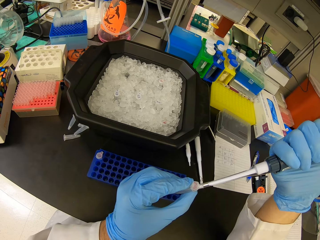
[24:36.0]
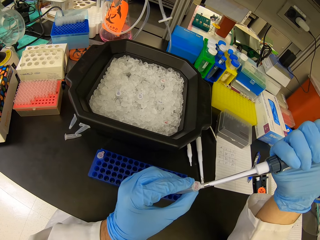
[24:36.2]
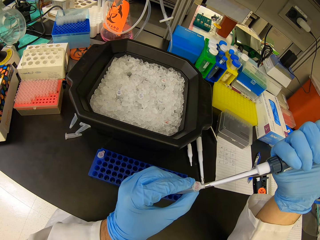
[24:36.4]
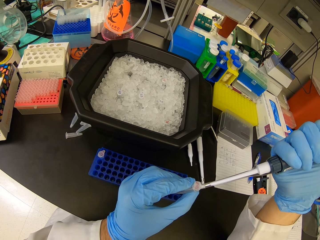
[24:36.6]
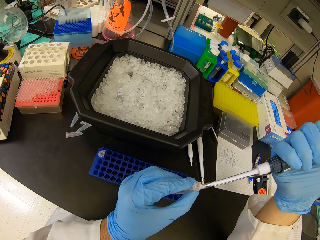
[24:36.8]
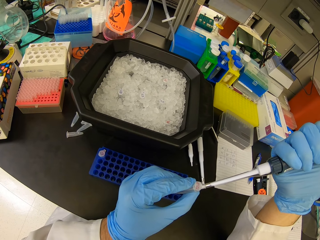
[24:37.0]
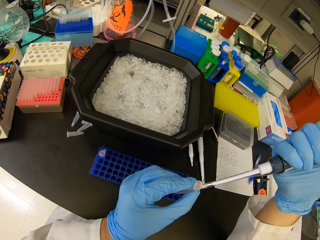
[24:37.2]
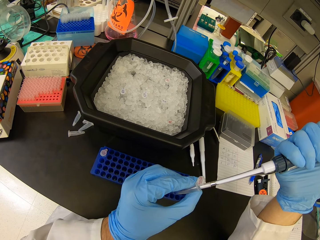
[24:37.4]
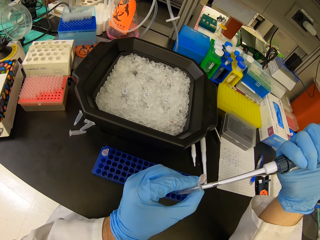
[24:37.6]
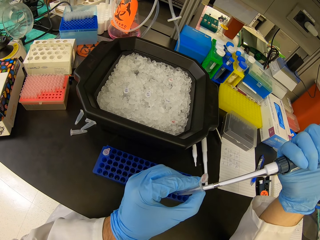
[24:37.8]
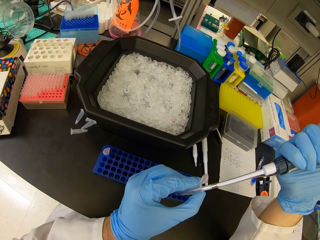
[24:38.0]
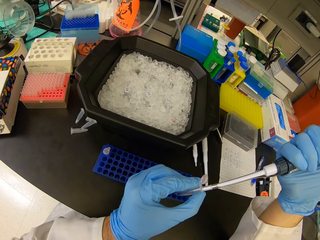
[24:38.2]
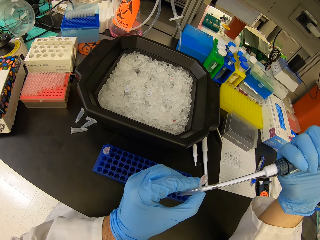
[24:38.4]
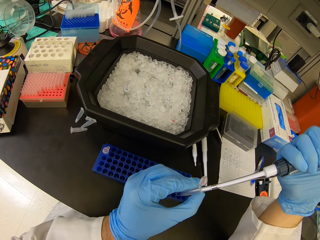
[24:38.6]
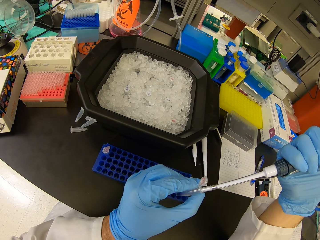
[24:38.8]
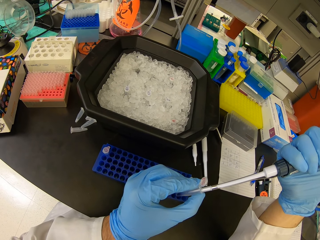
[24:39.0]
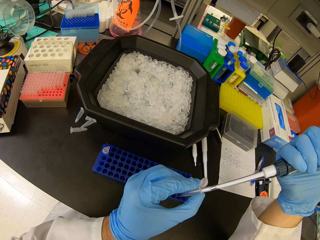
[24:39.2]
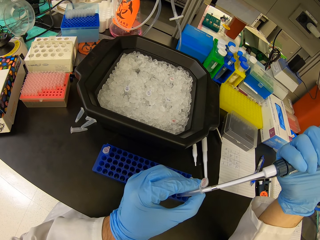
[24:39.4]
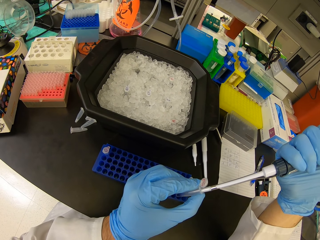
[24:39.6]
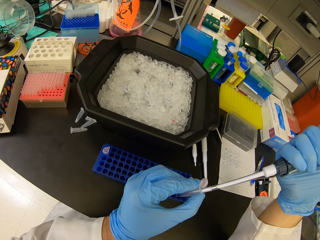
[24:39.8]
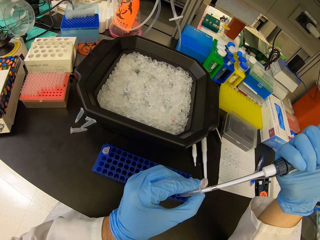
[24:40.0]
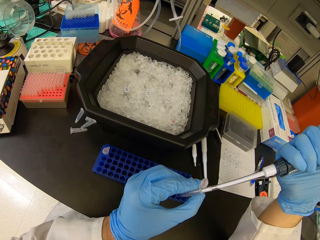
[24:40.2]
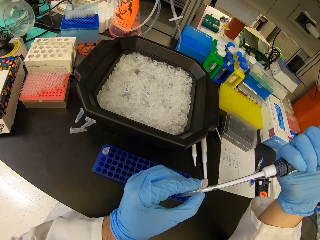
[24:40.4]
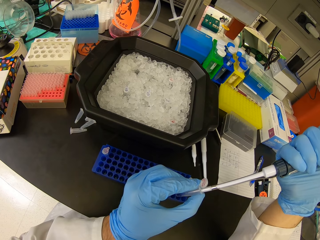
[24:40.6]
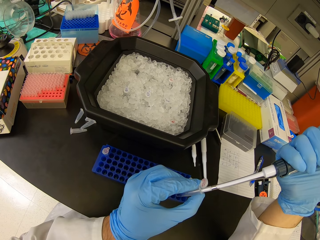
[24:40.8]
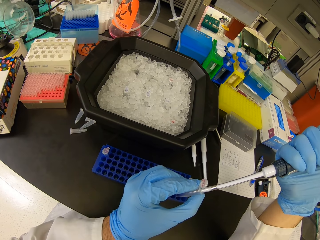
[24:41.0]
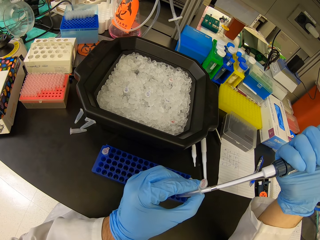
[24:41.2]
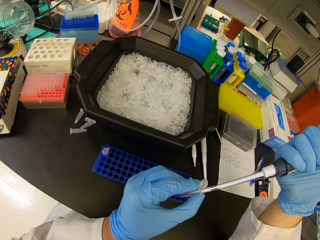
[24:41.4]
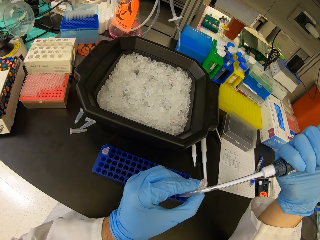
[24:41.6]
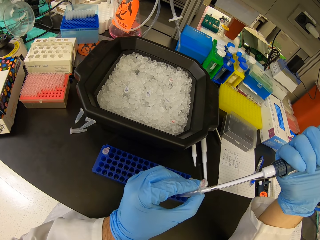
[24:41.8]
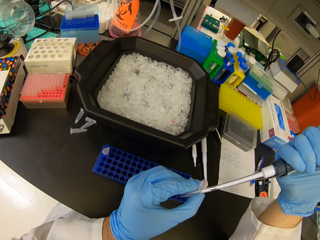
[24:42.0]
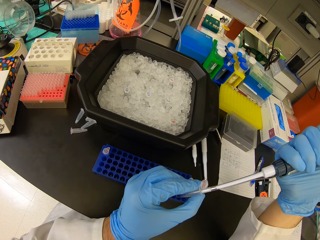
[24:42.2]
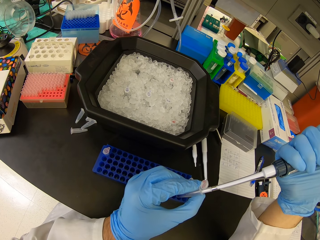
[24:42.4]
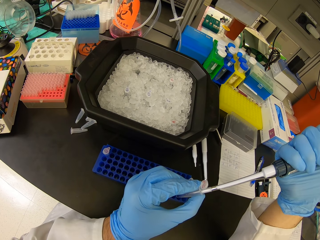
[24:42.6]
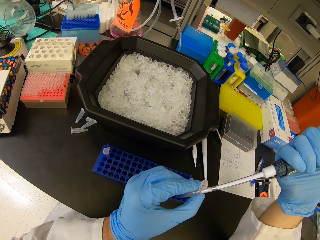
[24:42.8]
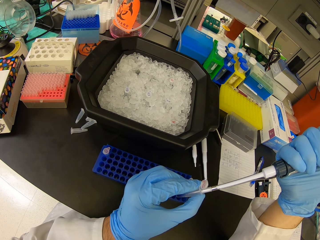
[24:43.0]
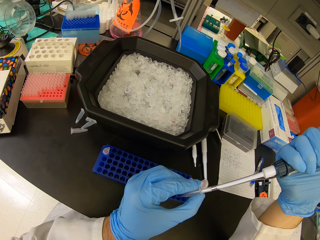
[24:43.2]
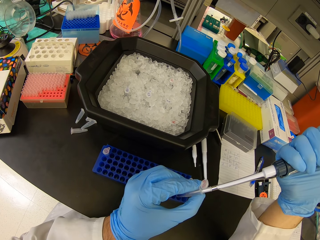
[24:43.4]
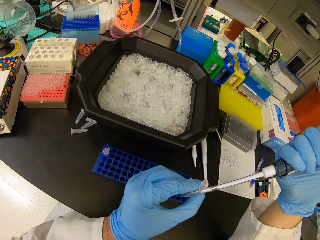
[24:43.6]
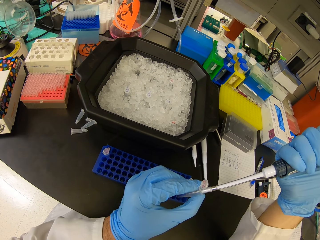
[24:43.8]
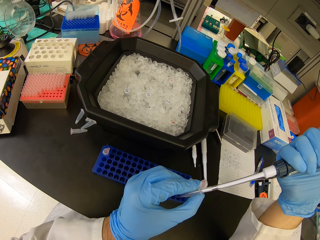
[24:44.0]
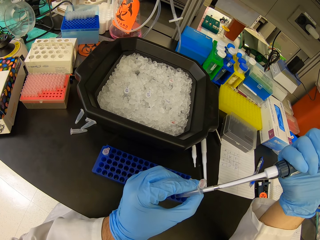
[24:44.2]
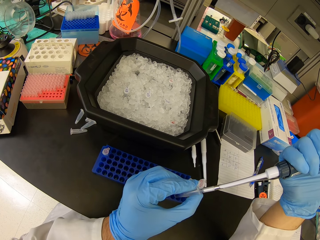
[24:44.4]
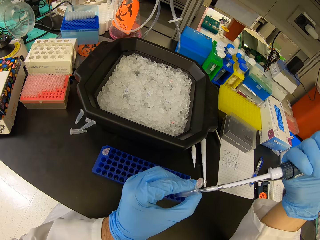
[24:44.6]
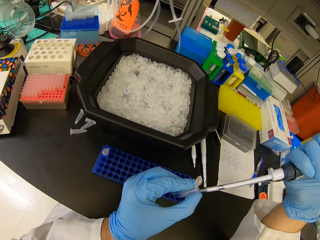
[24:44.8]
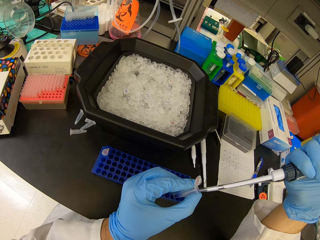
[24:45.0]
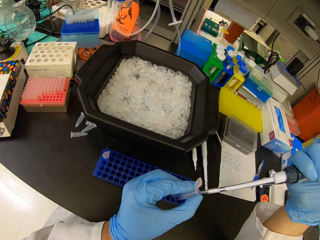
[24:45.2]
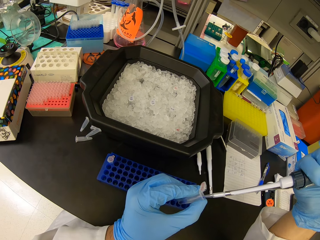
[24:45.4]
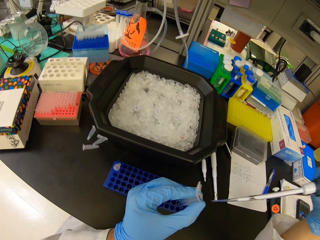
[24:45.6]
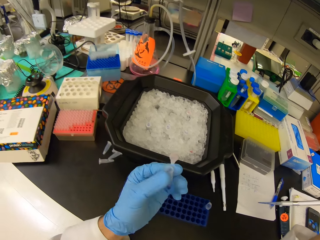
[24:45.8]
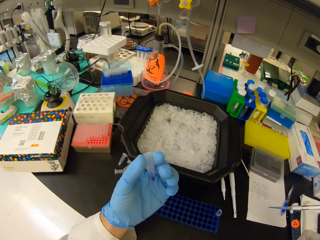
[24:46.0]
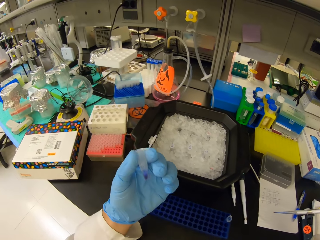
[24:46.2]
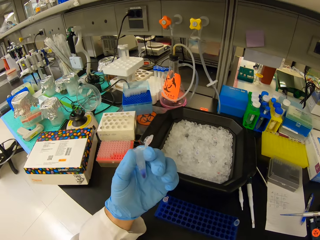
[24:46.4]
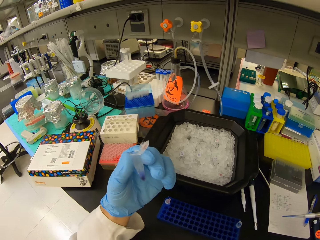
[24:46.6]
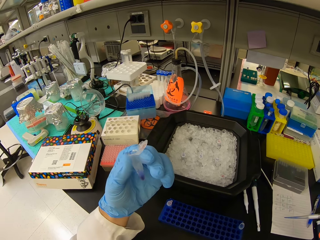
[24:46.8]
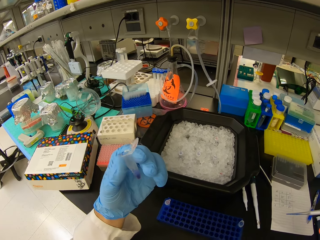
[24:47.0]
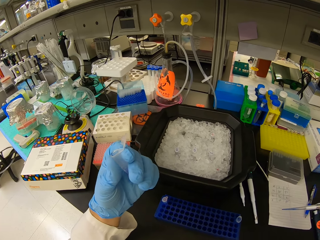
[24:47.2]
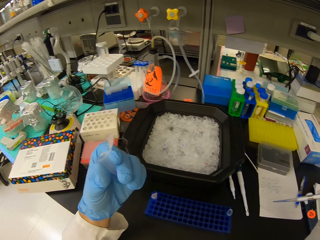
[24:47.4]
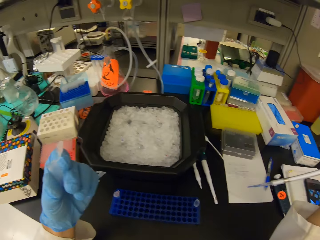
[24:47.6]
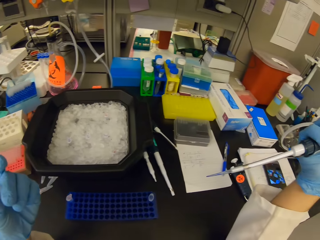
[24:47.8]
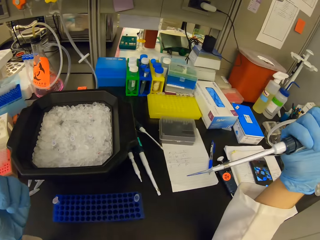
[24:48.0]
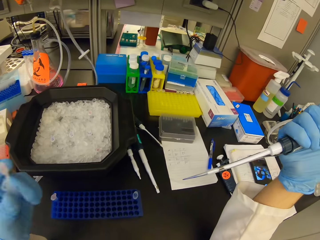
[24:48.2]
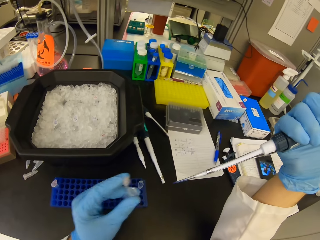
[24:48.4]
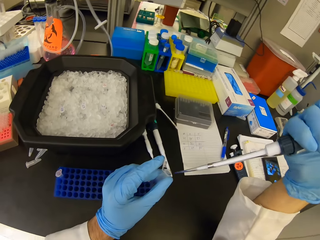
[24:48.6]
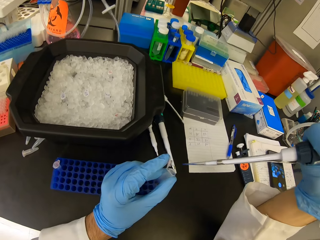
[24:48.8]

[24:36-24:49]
The camera wearer looks at the eppendorf tube.

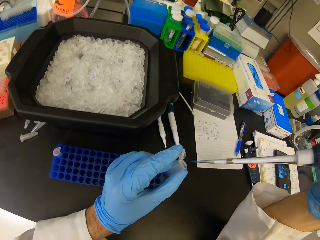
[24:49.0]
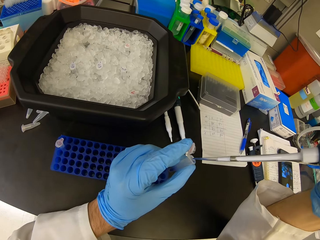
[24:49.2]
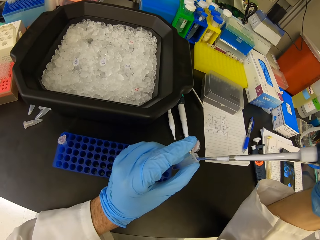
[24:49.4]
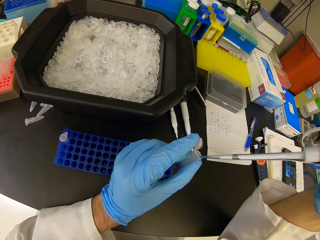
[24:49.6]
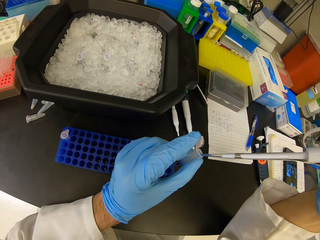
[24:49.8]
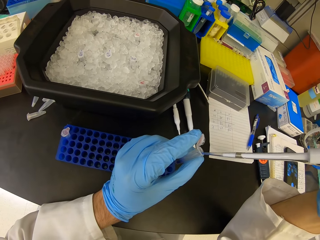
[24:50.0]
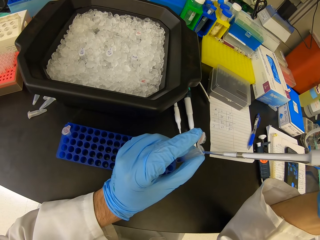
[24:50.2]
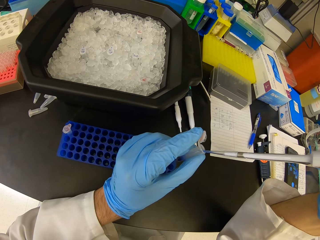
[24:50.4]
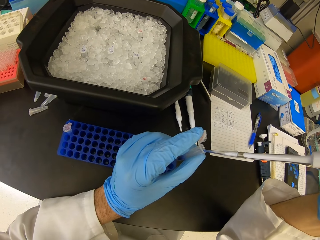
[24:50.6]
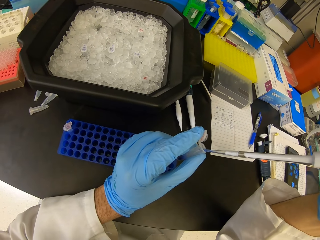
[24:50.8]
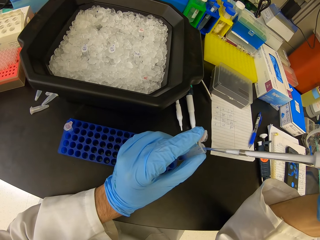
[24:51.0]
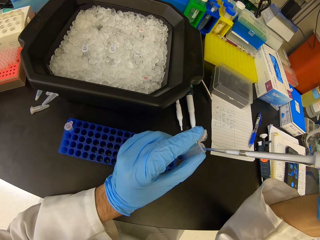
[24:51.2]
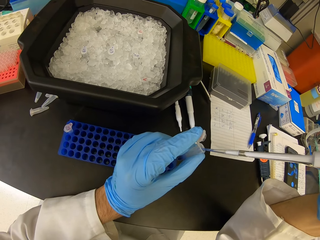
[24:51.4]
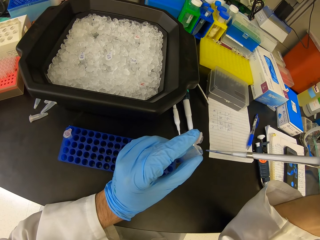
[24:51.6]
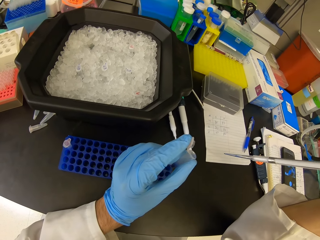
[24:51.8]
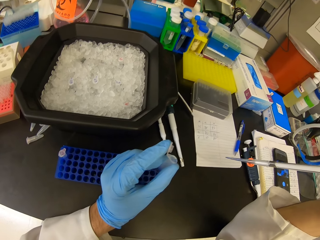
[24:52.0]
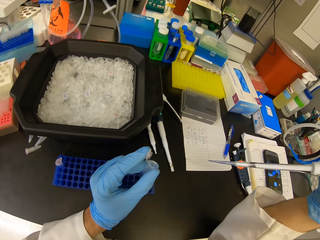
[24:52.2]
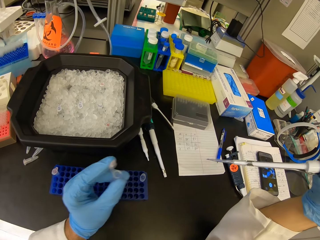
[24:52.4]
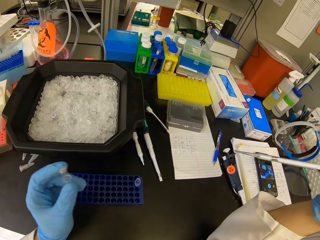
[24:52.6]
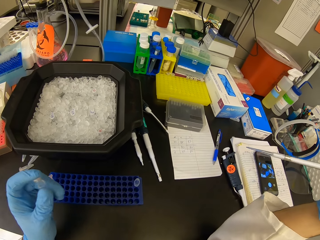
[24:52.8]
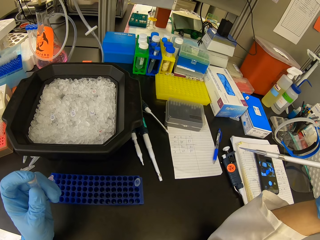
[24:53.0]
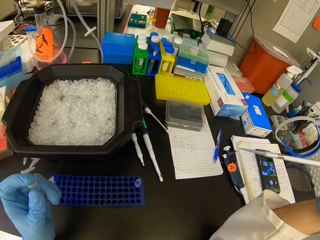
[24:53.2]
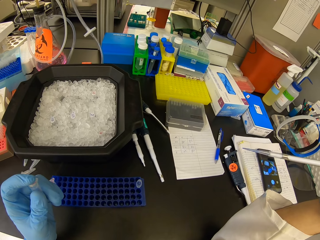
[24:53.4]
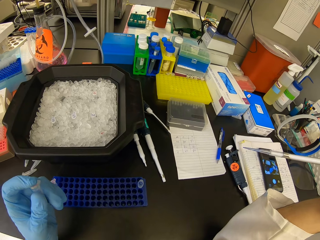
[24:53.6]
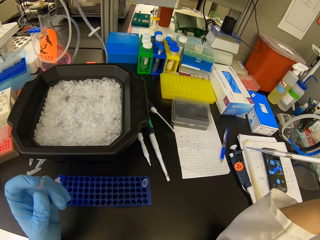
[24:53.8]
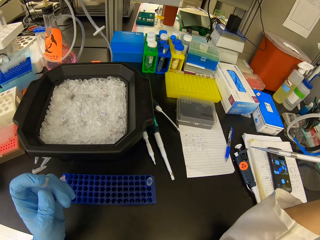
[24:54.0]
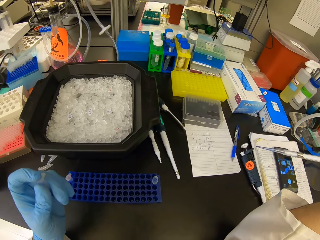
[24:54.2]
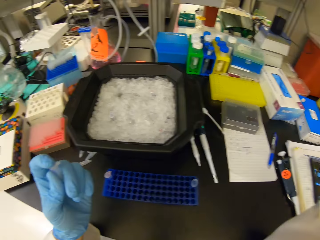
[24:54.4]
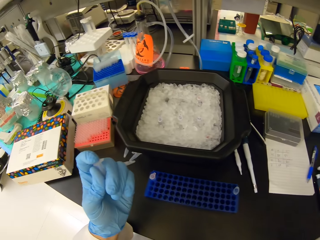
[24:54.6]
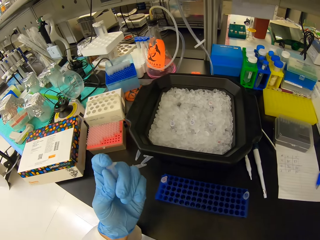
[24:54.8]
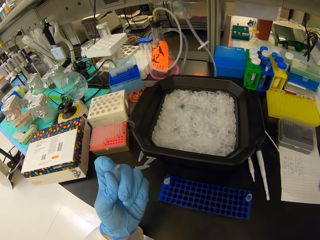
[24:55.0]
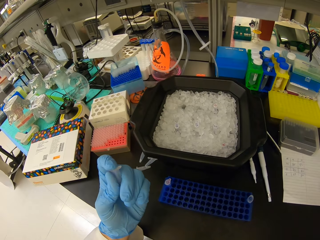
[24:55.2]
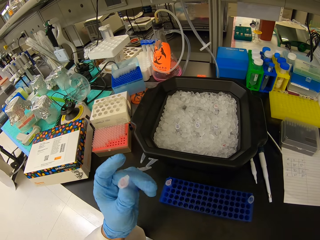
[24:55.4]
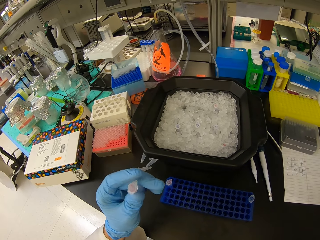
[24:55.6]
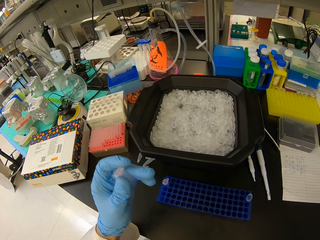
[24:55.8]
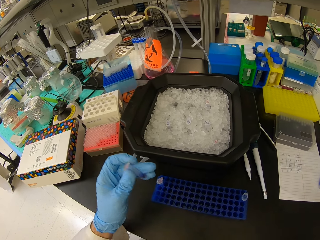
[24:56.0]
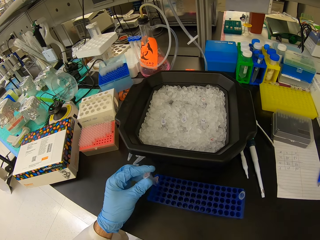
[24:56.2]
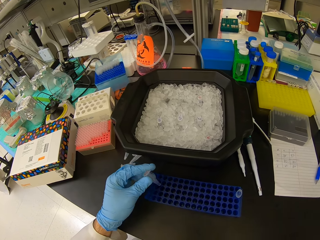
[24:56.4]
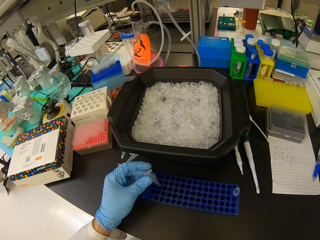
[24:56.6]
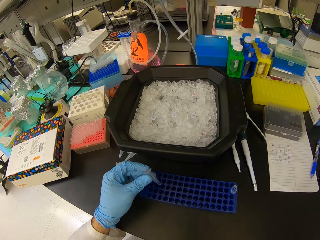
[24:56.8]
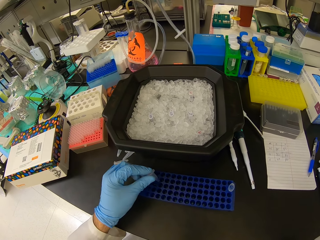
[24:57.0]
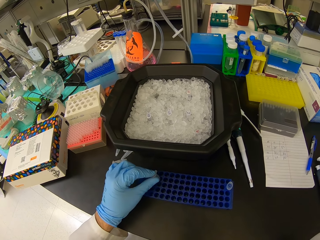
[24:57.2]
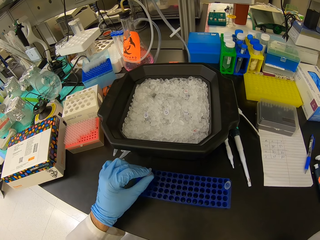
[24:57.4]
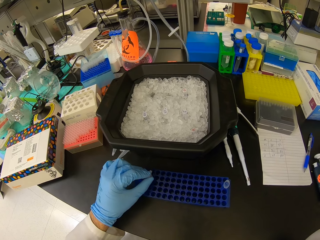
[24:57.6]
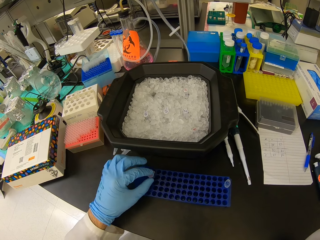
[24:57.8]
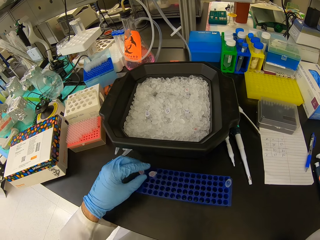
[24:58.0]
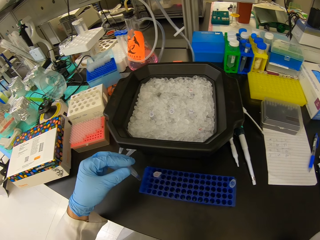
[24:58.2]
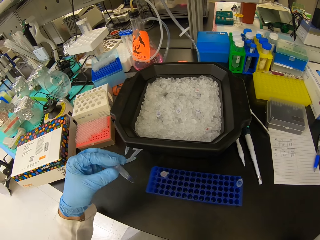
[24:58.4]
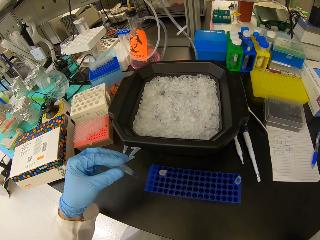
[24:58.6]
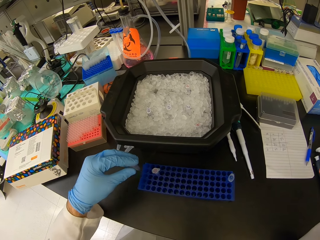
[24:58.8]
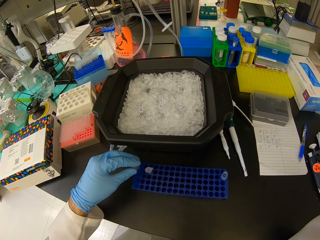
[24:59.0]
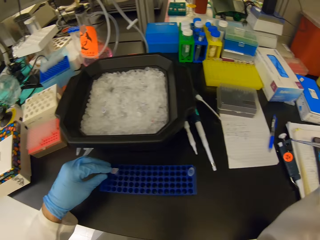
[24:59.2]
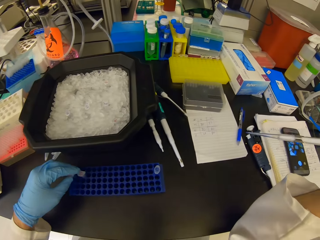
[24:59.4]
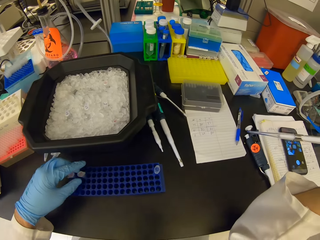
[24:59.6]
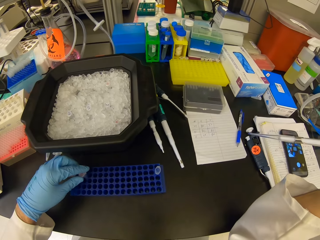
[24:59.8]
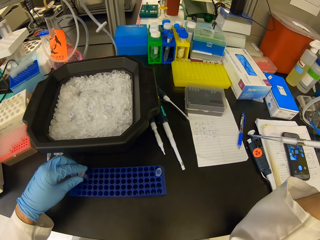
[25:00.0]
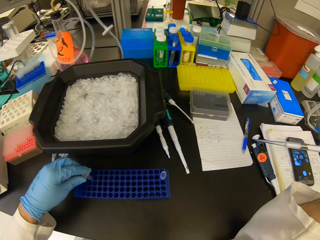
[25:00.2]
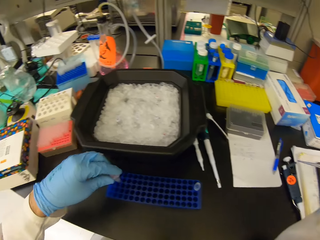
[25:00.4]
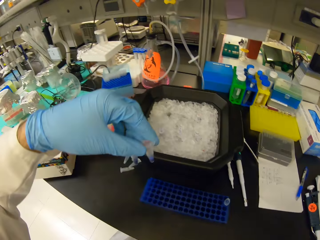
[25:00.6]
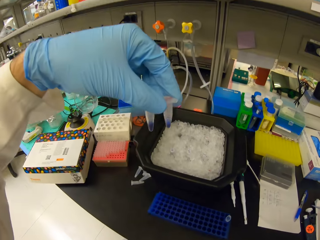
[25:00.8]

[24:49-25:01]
The camera wearer pours liquid in the syringe into the eppendorf tube. They close the eppendorf tube or test tube lid. They place the eppendorf tube in the blue test tube rack. They pick a test tube from the blue test tube rack. They check an eppendorf tube. They put the test tube in the blue test tube rack.
